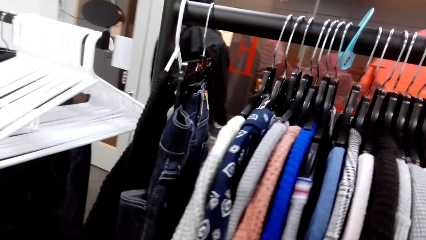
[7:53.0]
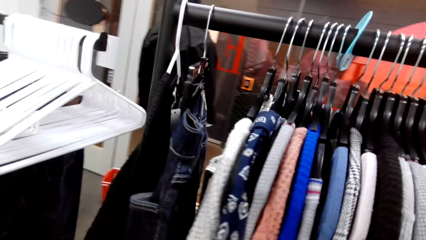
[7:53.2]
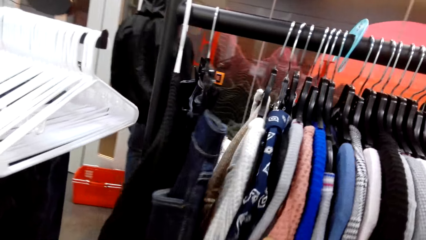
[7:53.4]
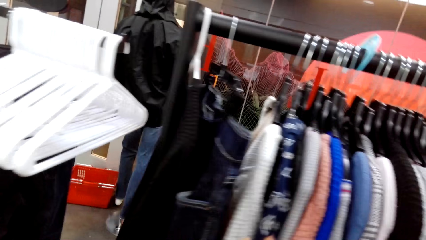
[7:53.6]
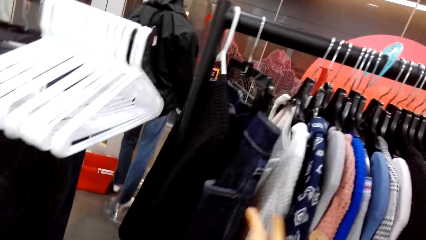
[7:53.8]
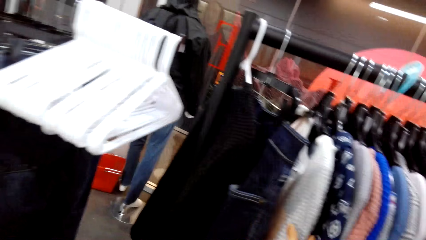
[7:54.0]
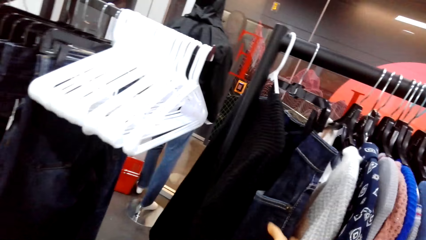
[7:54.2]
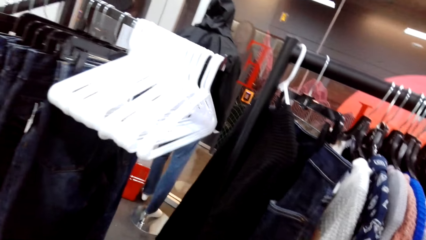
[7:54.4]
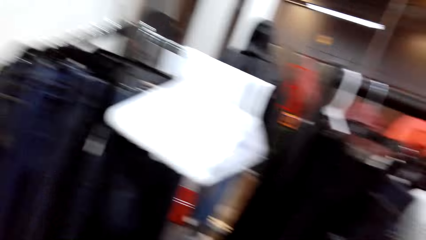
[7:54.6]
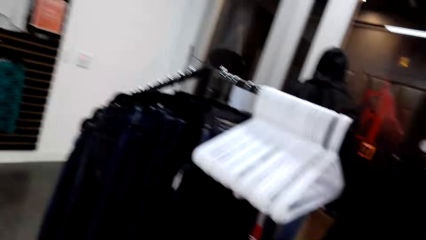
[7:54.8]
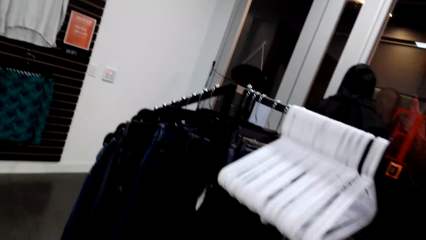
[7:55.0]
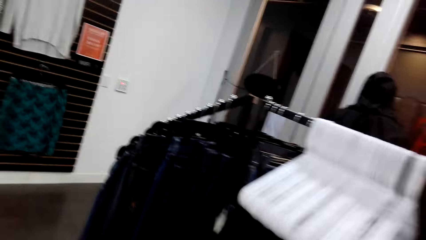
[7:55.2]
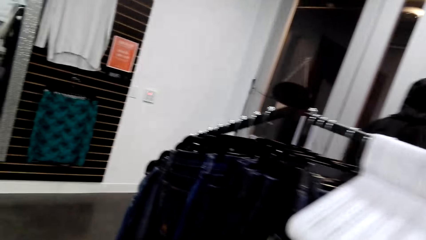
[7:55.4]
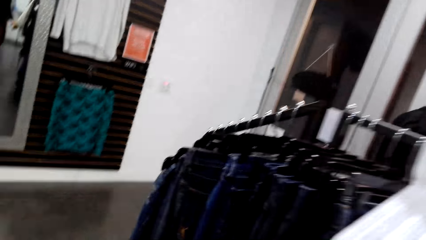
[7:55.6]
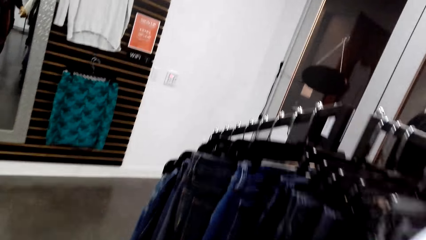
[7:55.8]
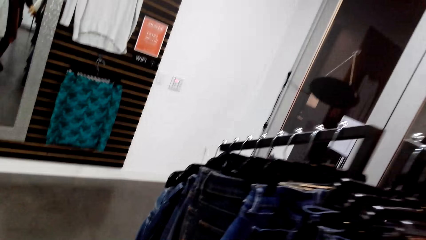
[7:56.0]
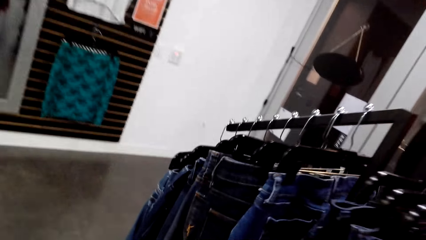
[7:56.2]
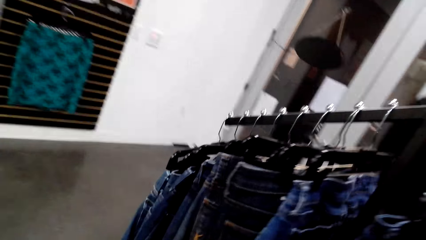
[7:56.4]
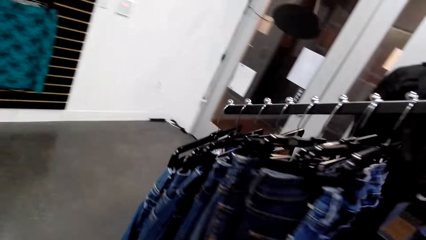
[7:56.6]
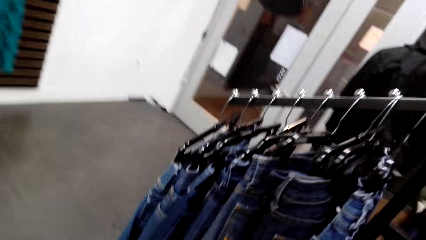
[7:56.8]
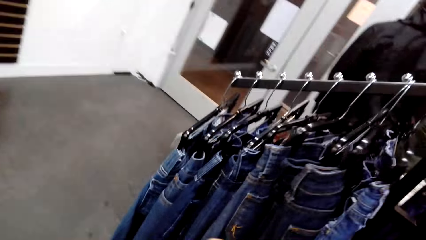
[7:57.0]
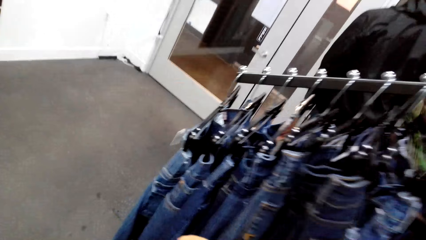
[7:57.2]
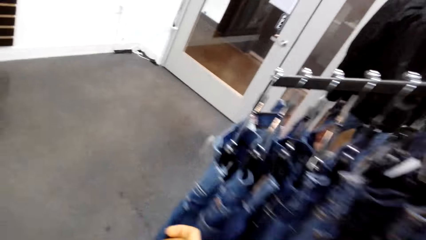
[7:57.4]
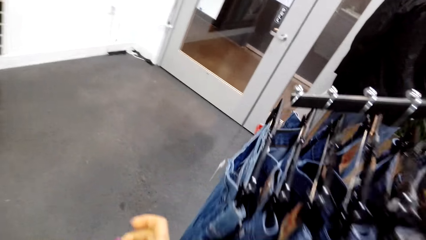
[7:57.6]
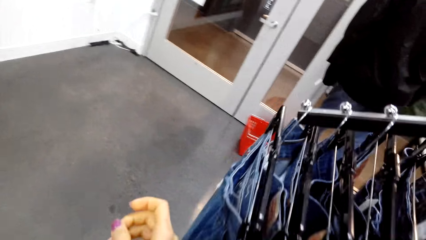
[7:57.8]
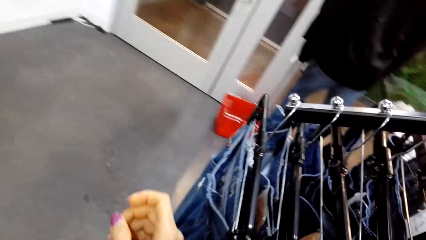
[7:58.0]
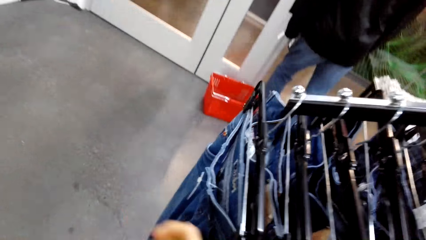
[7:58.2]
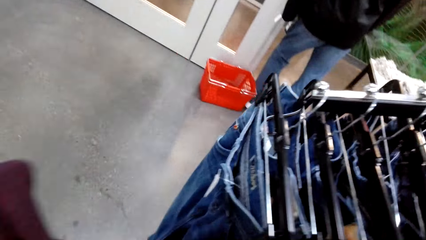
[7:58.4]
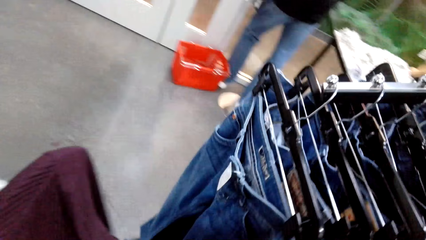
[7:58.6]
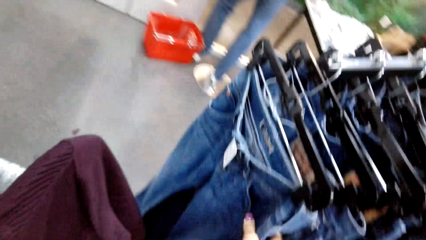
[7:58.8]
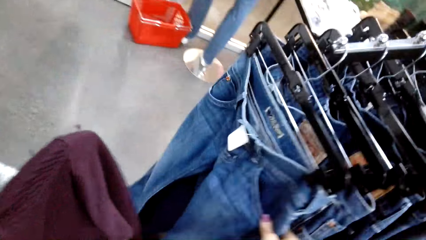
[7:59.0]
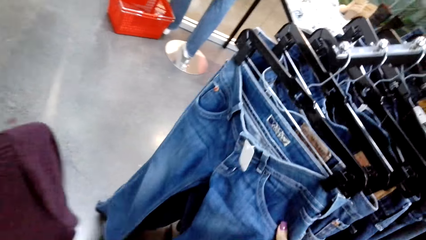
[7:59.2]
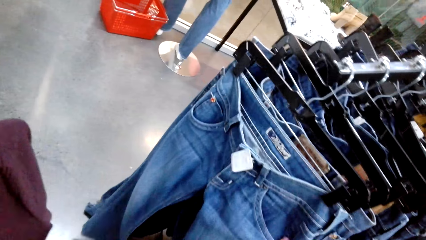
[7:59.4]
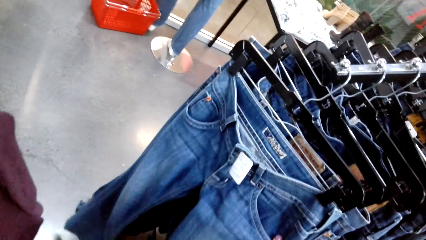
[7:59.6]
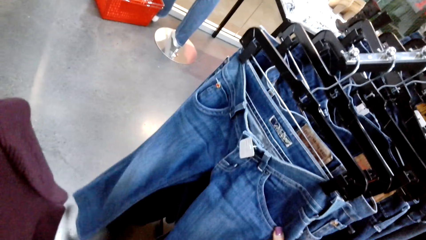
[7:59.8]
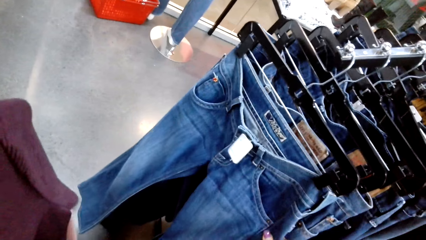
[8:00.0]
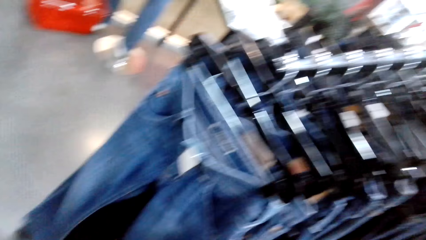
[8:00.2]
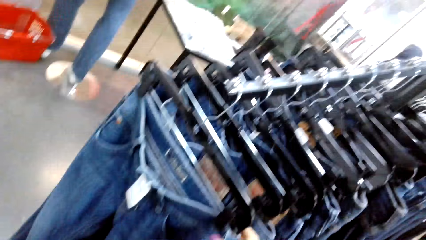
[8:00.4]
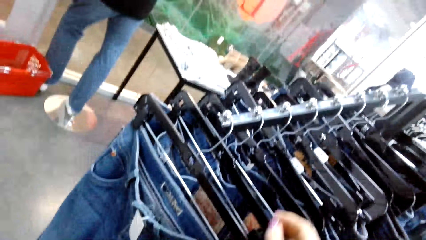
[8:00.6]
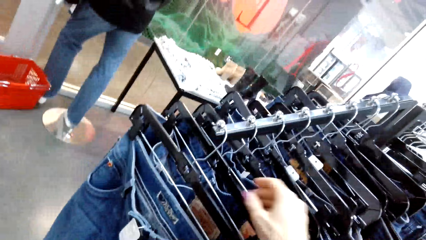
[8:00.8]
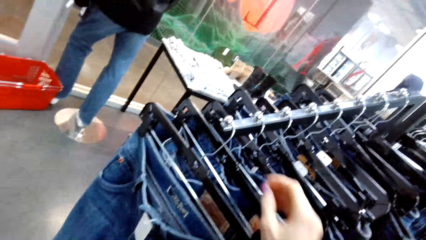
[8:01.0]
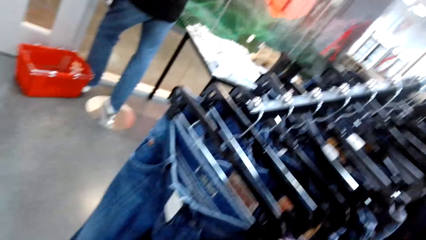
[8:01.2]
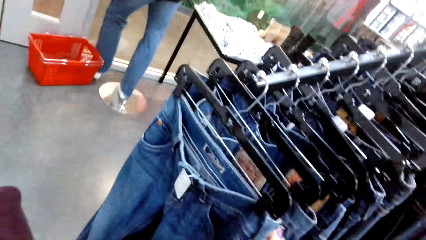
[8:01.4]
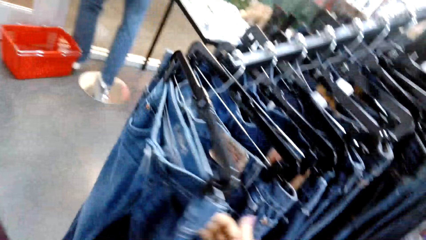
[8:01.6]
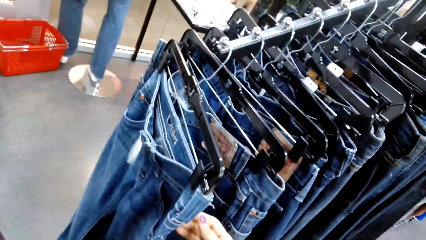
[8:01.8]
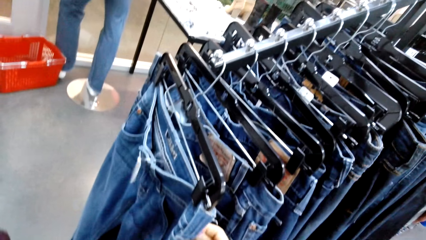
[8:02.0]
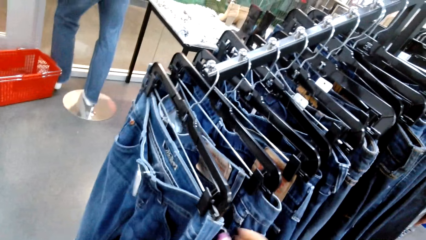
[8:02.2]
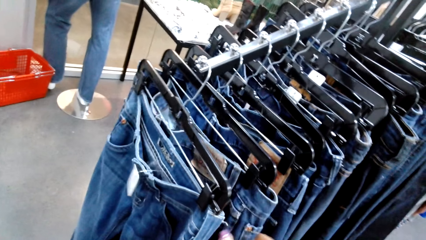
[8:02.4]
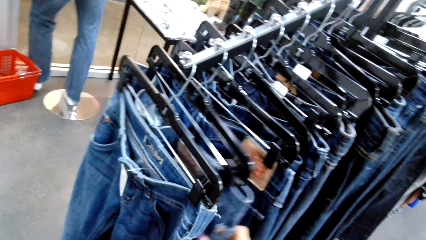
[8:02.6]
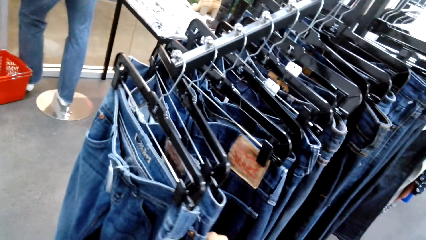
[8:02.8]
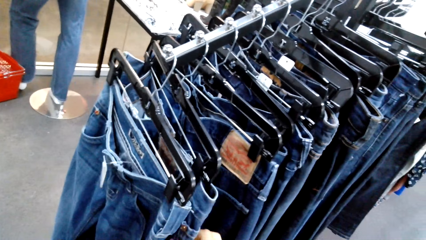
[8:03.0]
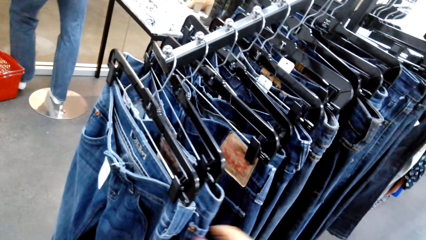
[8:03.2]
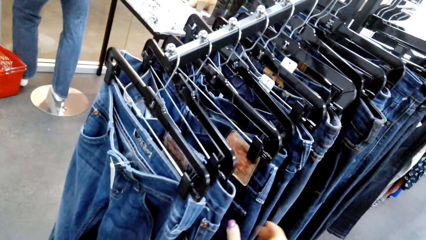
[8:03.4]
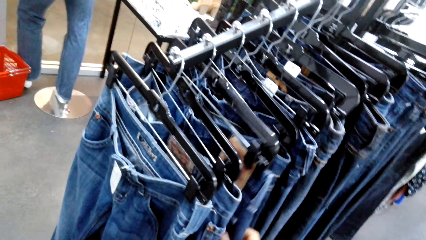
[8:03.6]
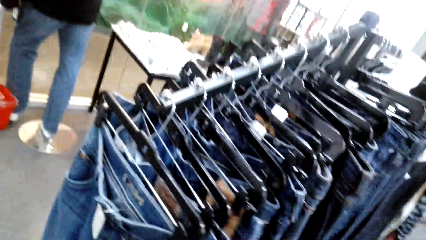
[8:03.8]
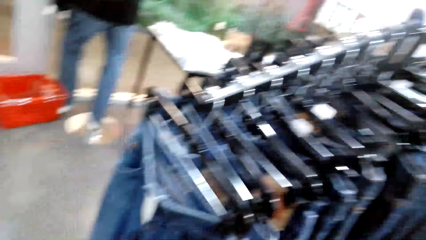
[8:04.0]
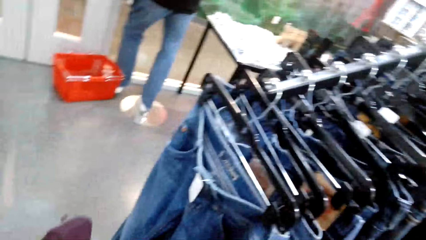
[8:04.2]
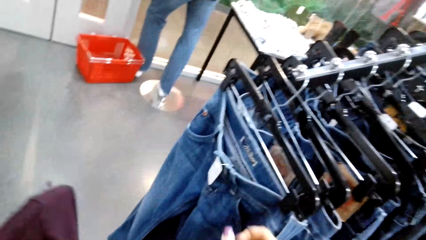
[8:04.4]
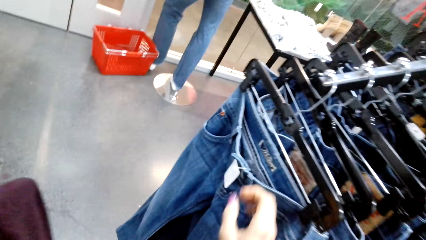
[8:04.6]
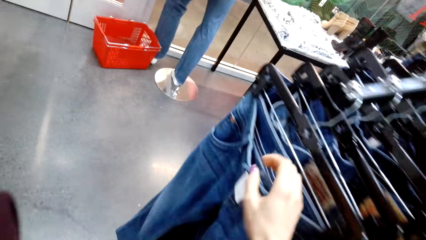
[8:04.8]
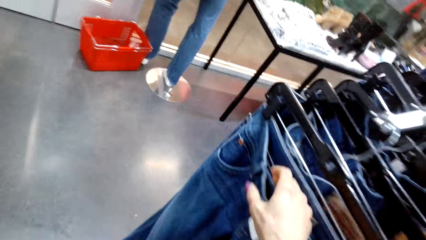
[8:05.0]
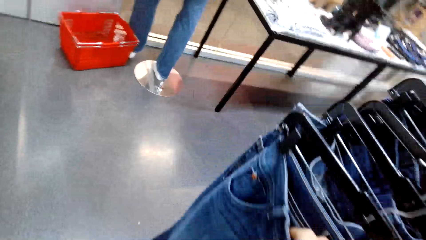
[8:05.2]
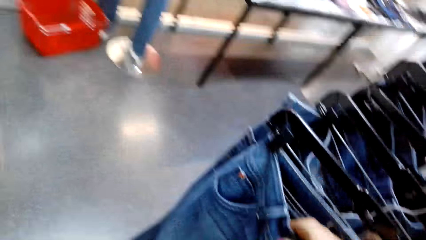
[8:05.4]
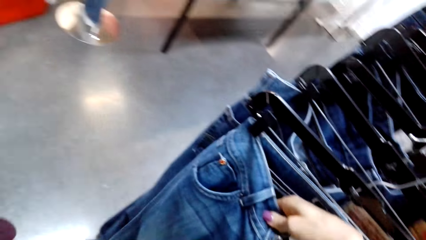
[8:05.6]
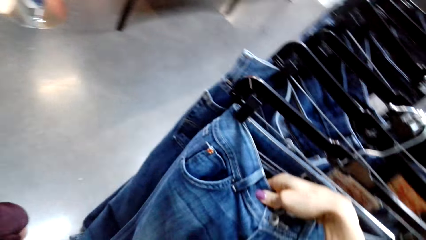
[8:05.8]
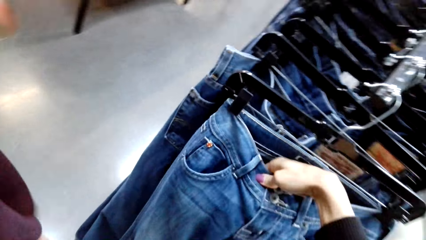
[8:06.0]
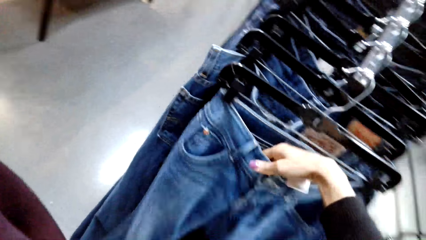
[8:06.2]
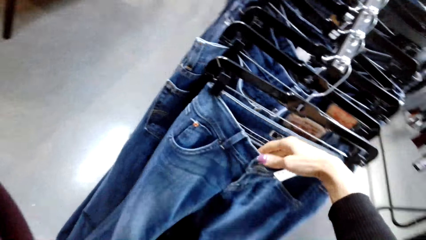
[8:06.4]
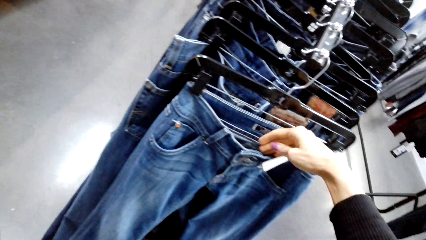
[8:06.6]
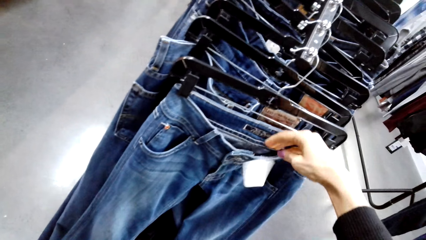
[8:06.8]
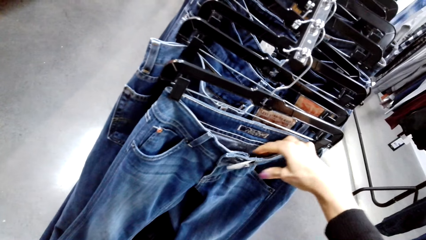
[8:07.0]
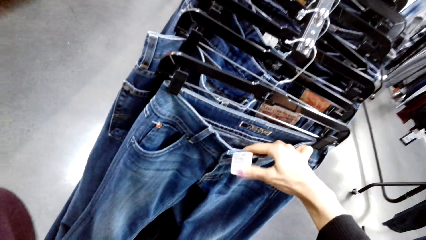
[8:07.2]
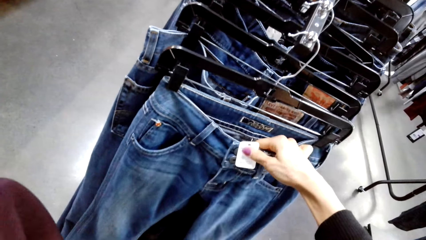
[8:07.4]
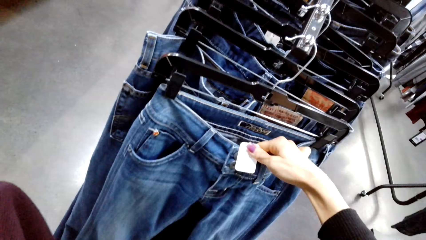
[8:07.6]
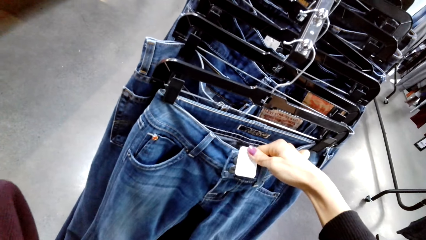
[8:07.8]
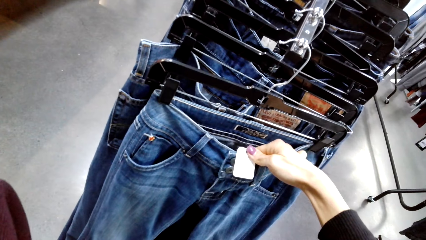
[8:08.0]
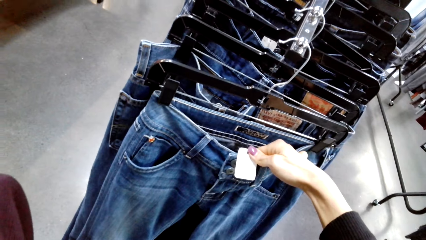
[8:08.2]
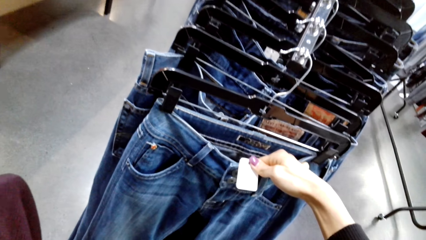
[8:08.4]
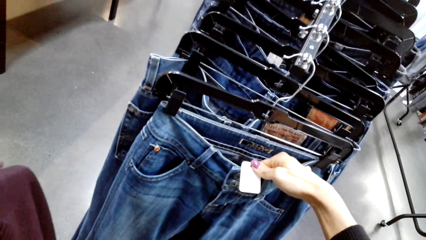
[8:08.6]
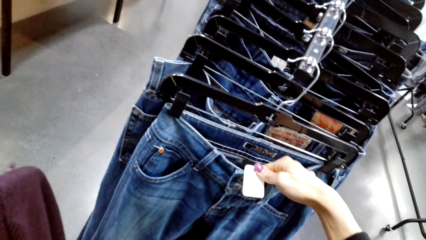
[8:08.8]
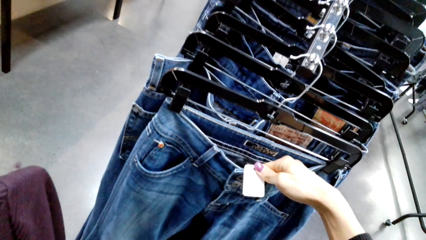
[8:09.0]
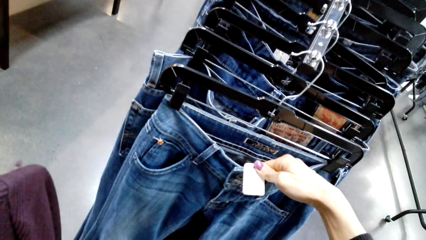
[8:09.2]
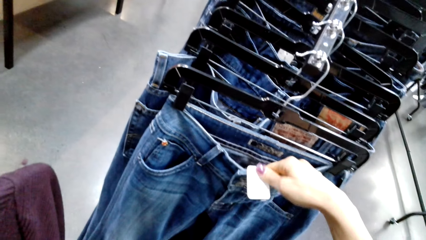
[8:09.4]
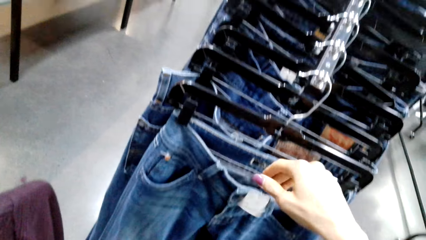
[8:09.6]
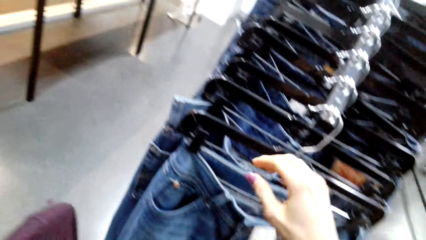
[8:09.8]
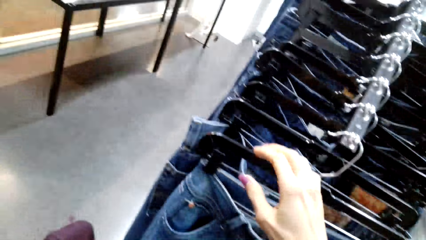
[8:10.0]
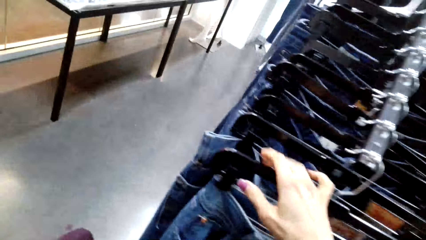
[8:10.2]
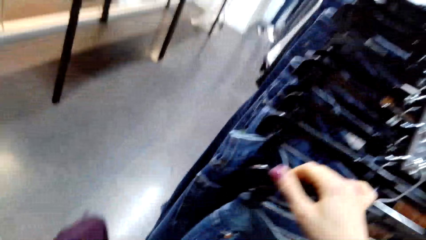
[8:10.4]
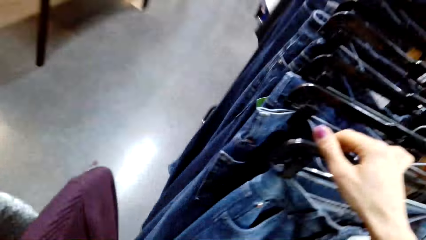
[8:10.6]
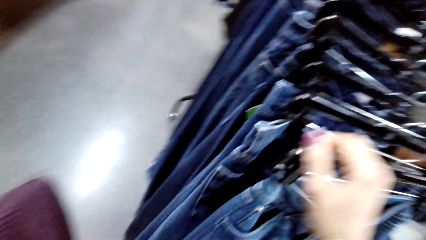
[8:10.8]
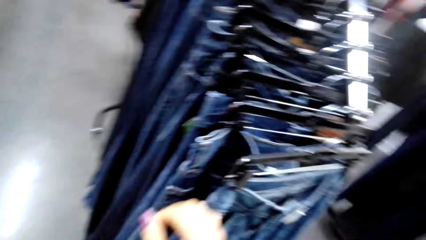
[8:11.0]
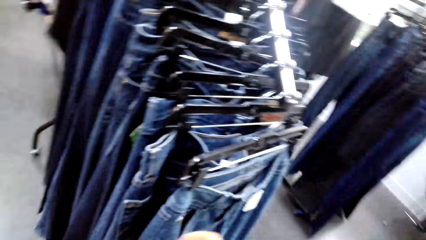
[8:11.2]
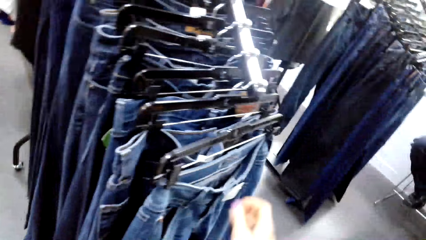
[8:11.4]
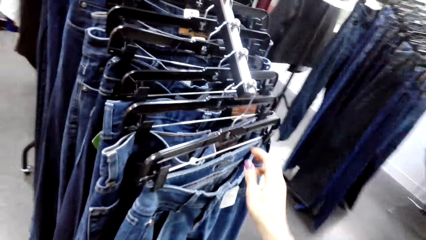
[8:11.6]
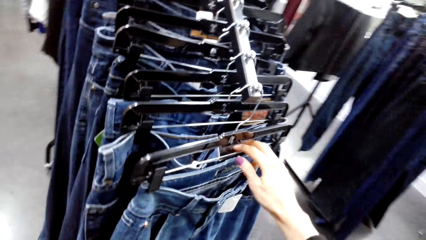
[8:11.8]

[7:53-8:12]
The camera wearer walks in the supermarket. They peruse the clothes on the clothes rack. They look at the trouser on the hanger. They look at the label of a trouser.
